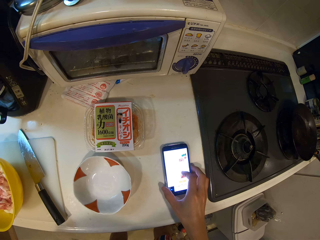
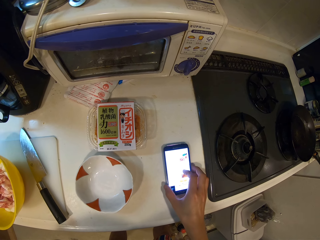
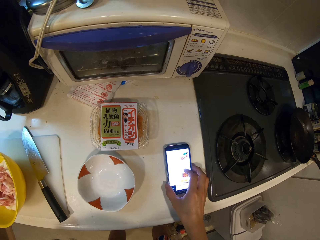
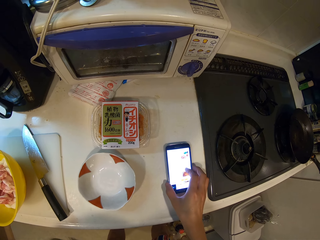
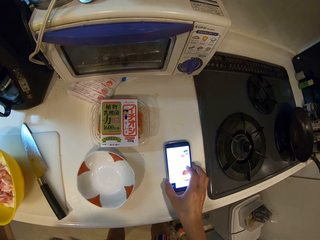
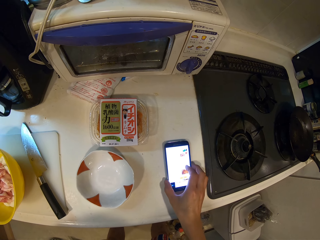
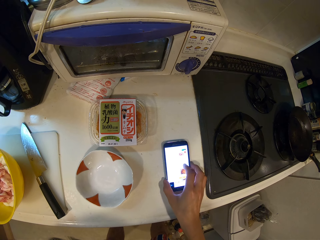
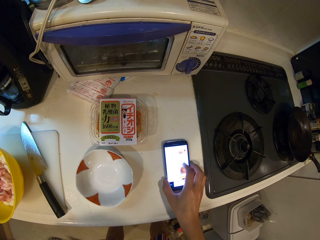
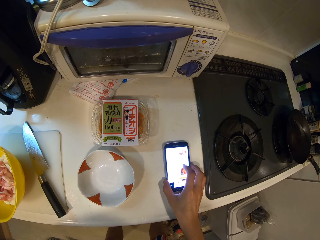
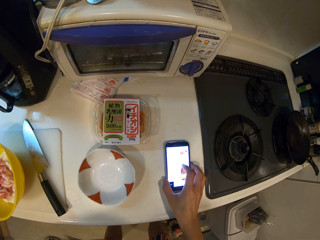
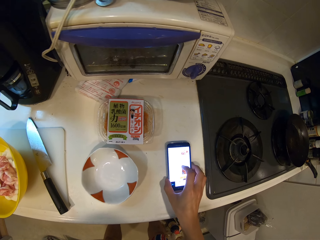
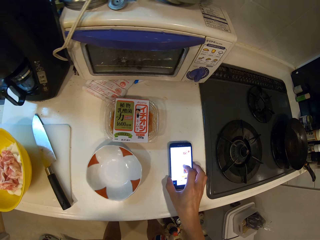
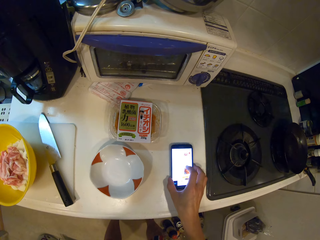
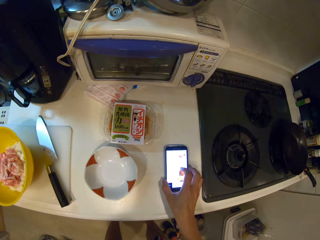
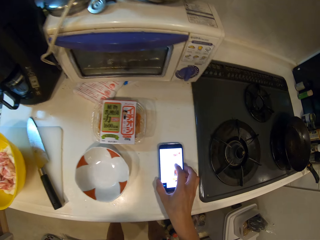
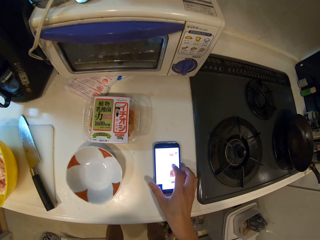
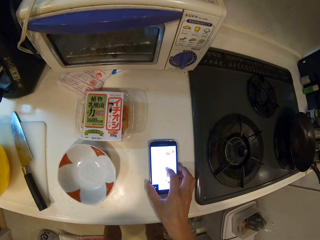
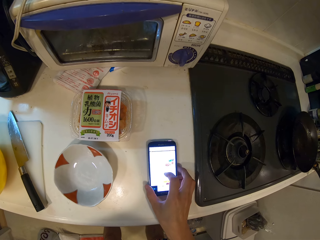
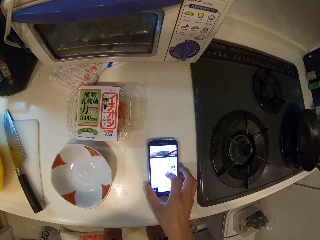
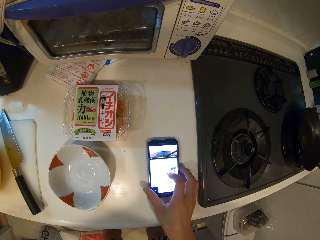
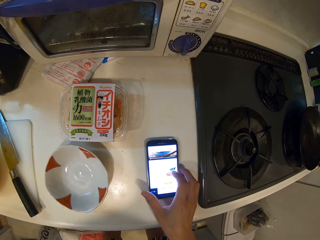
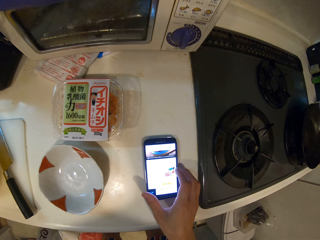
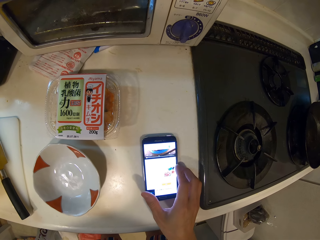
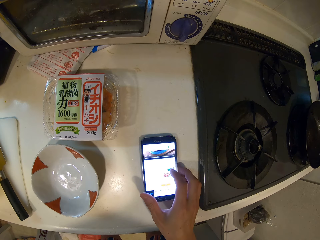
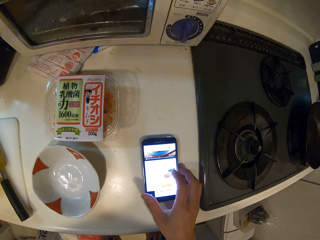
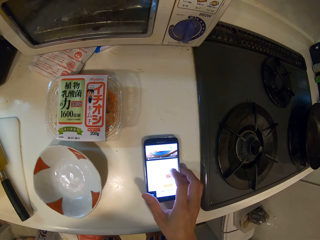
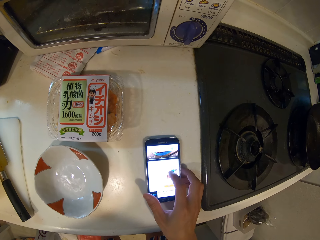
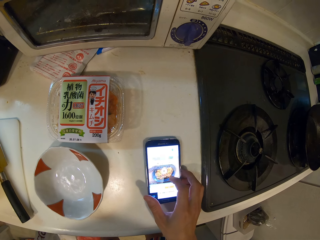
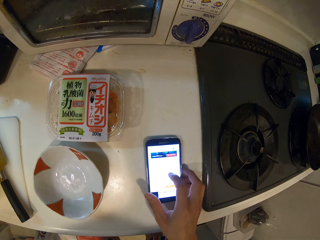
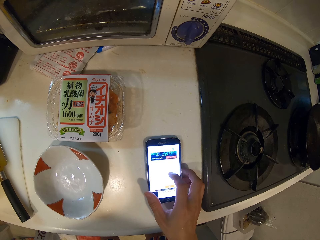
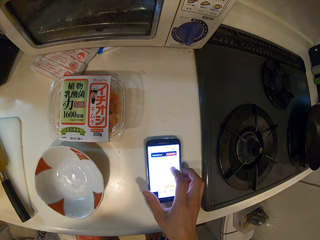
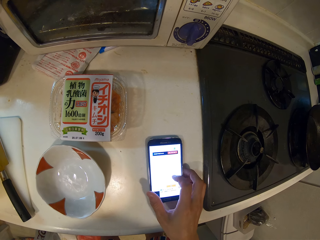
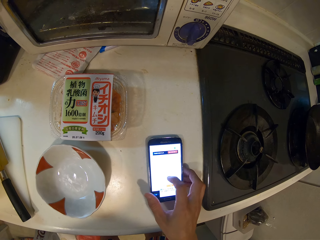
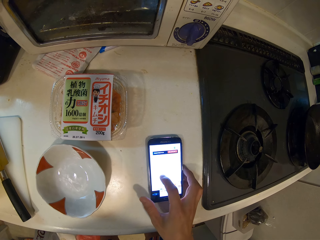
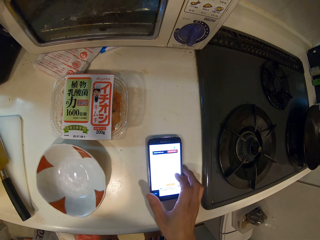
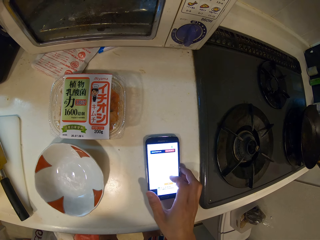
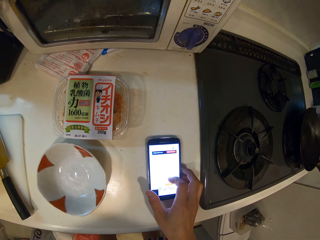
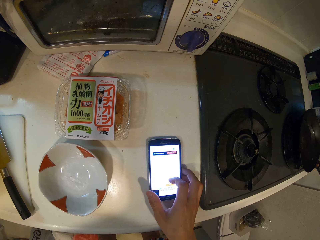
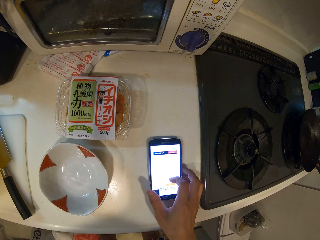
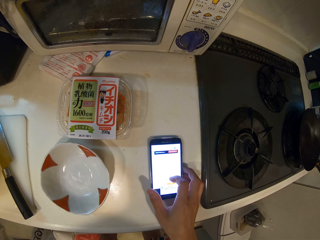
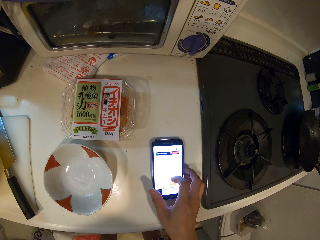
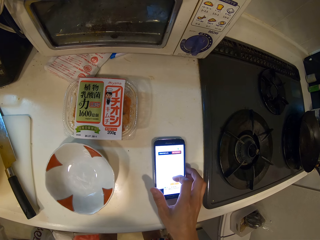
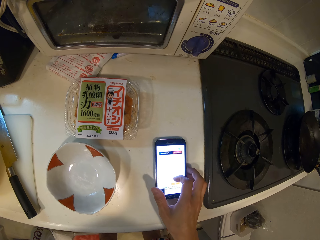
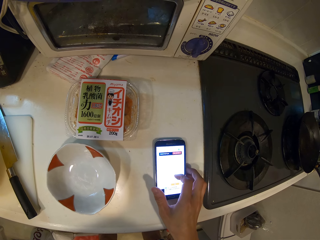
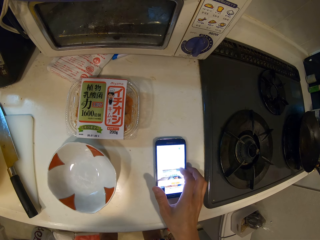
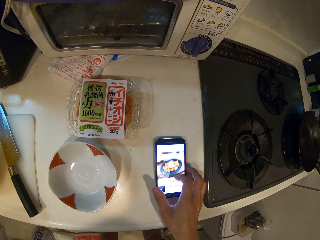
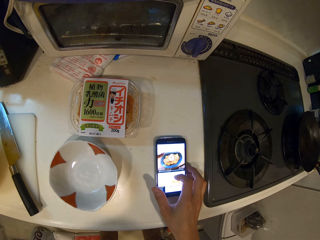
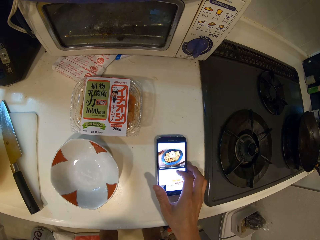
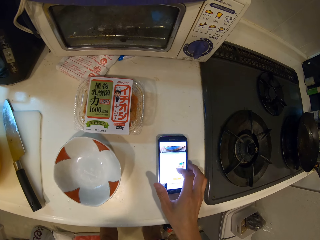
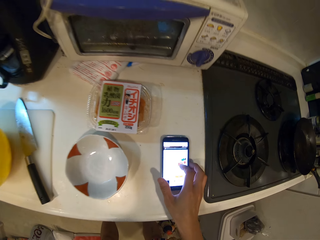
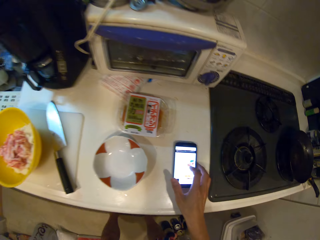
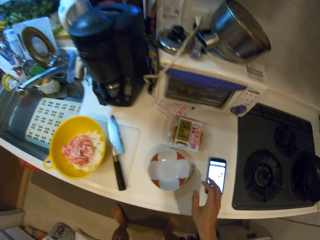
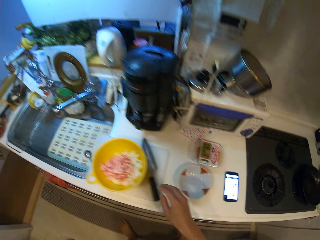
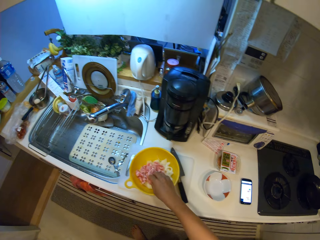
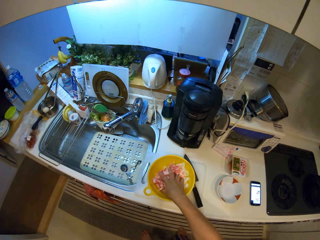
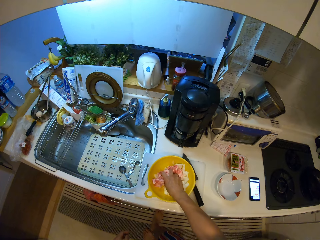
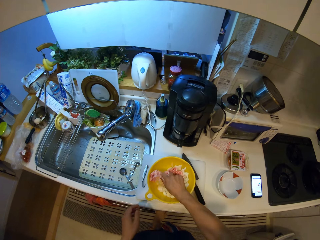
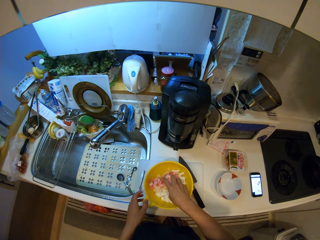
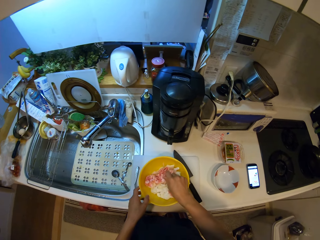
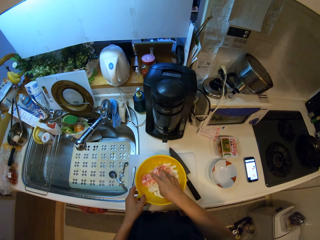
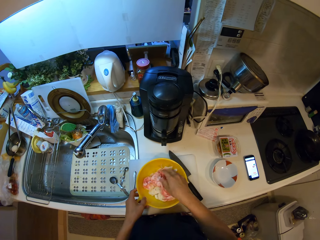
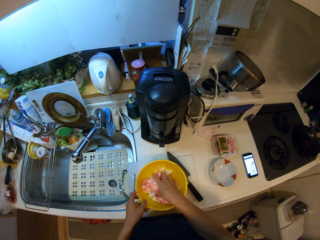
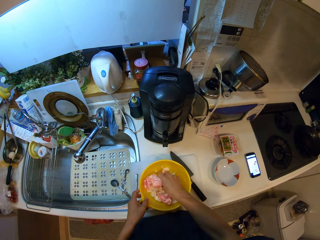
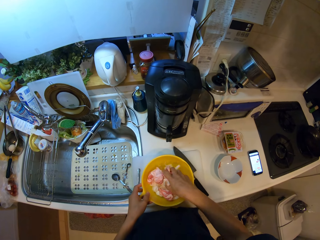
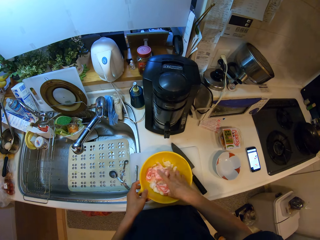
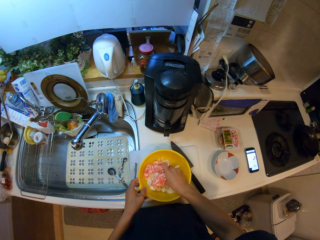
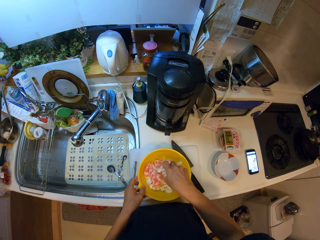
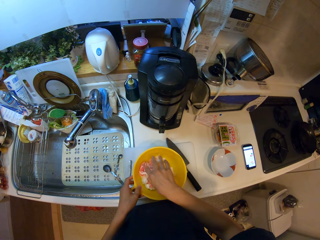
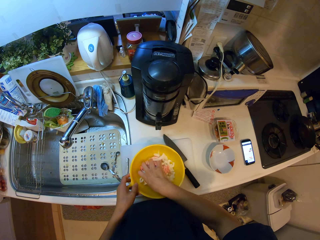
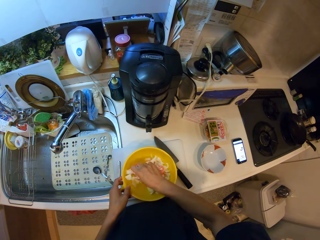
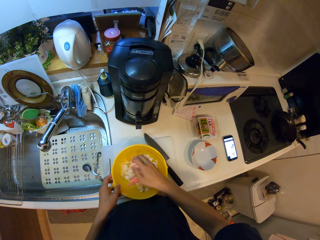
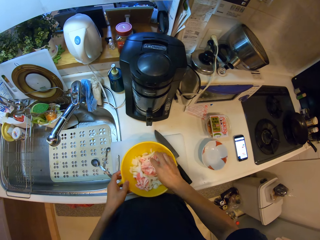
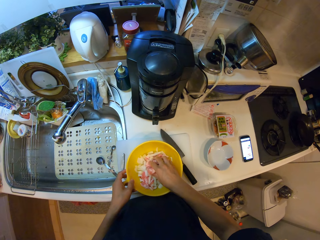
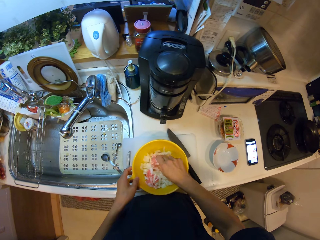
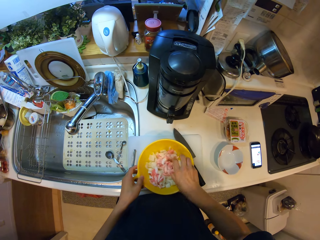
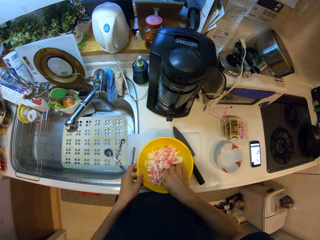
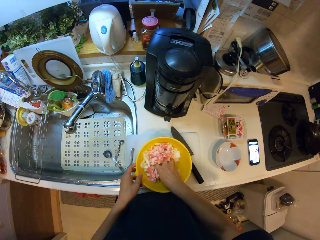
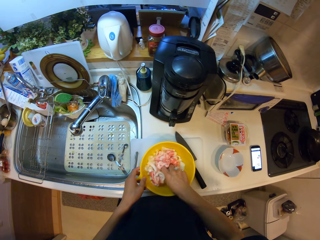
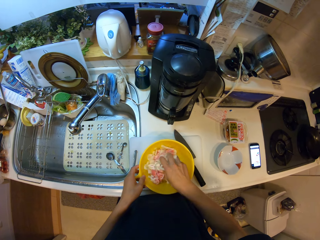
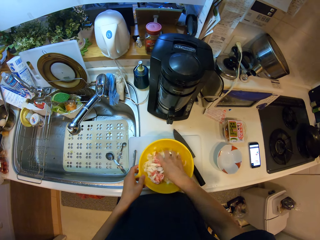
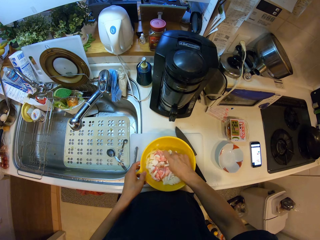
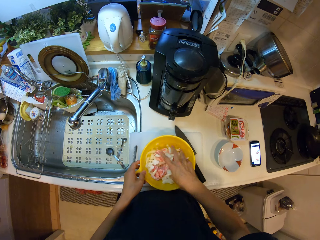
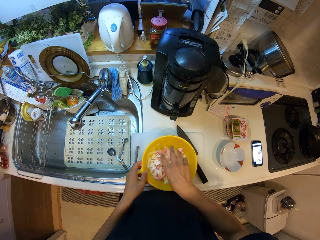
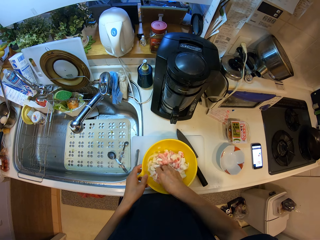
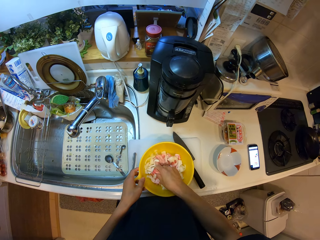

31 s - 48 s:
The camera wearer mixes the ingredients with the right hand.

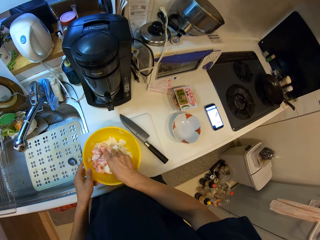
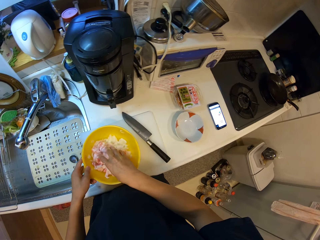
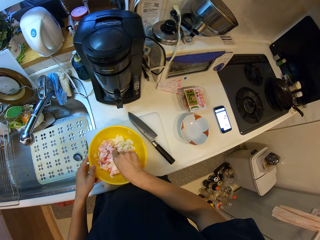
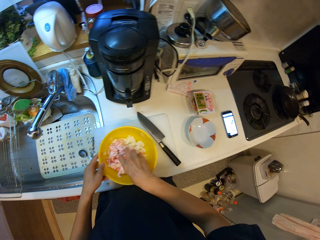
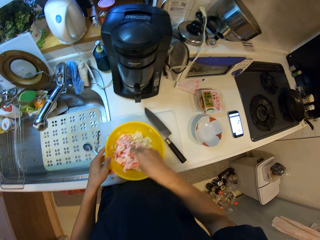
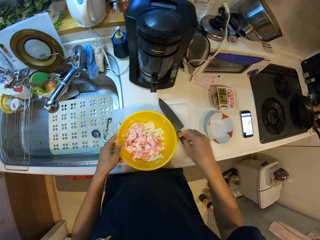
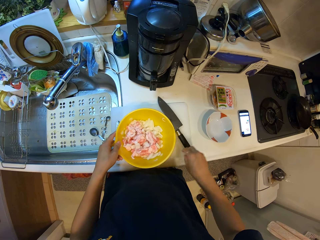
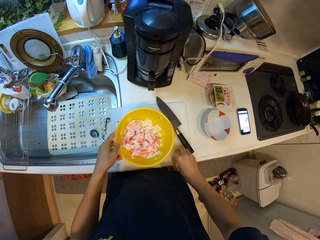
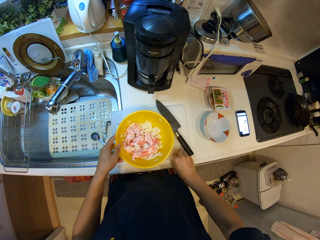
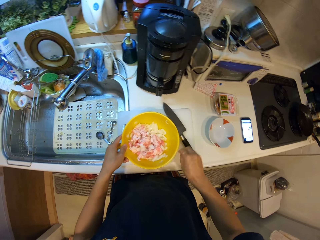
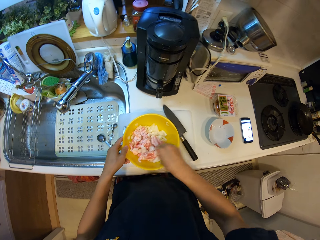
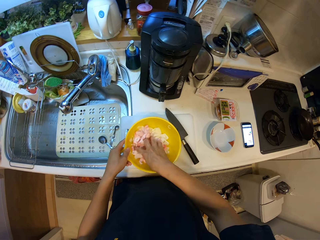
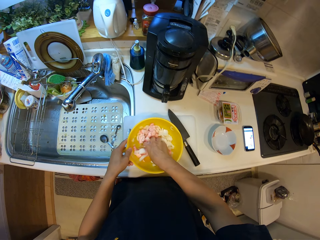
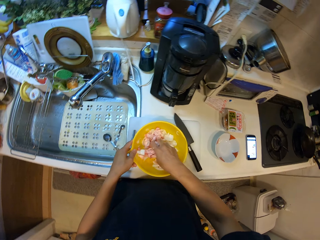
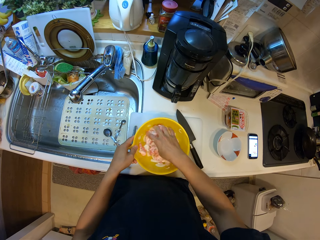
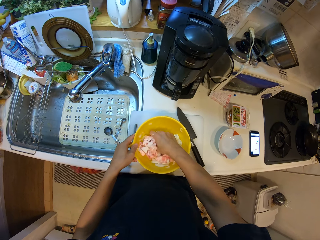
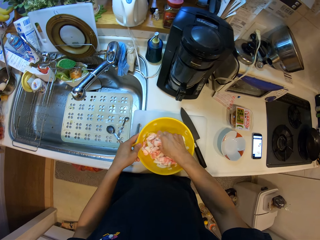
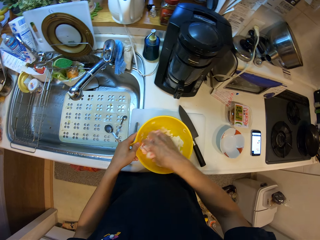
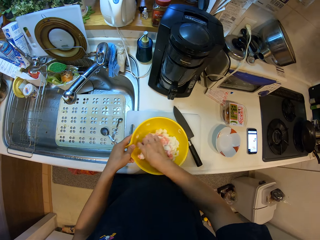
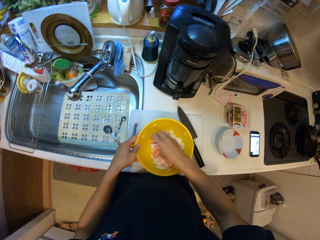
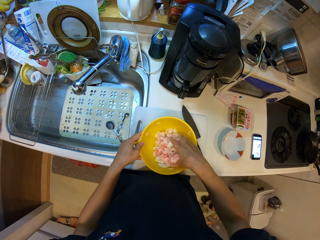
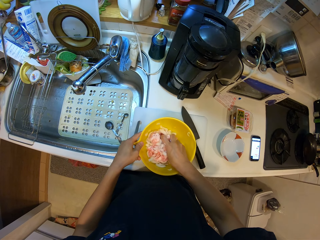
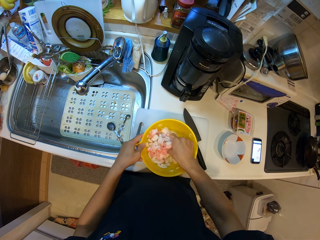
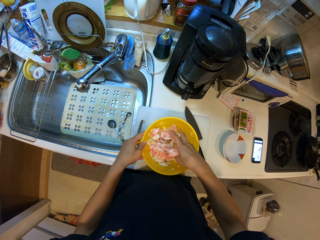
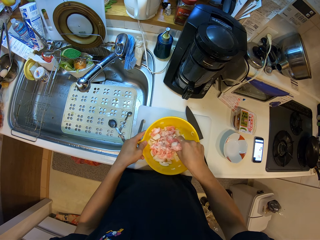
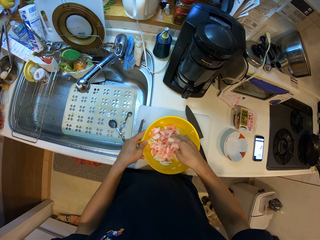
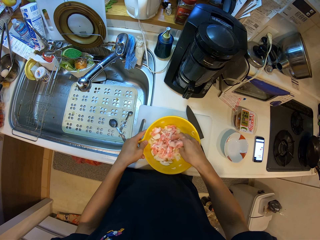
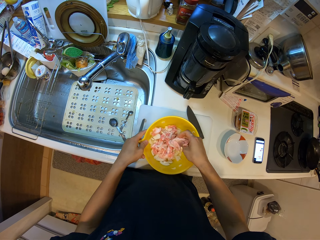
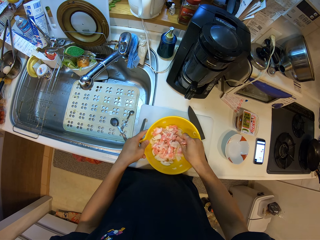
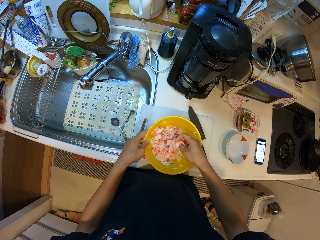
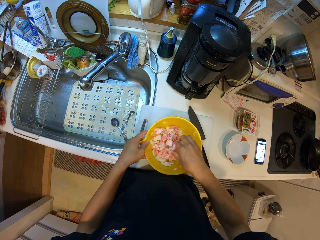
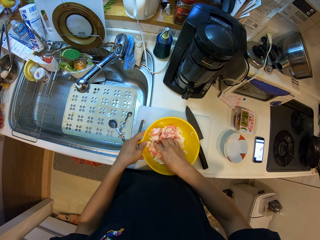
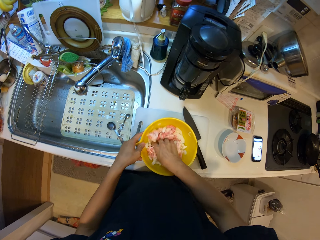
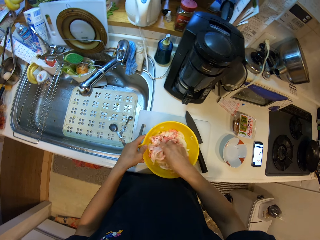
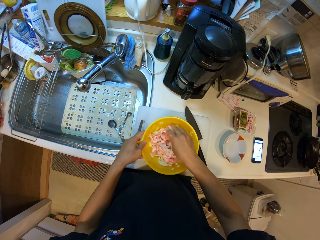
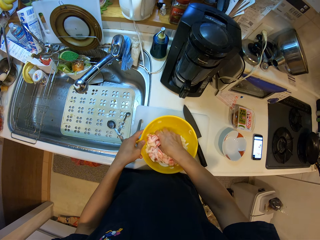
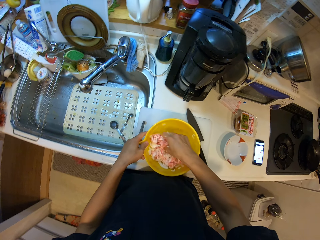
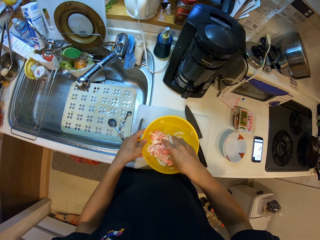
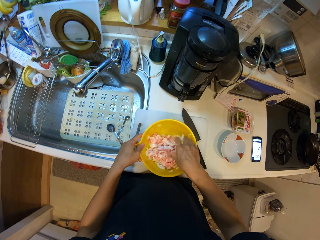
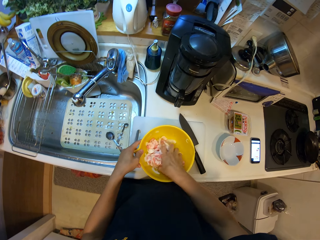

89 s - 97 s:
The camera wearer puts a piece on the chopping board. They mix the ingredients with the right hand.
